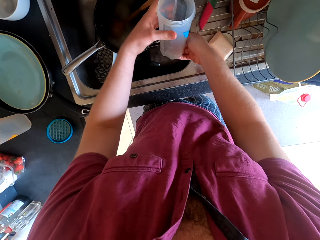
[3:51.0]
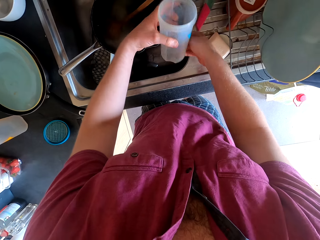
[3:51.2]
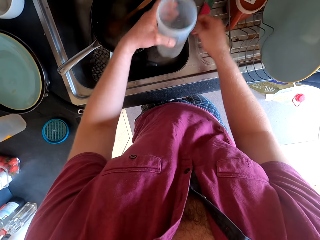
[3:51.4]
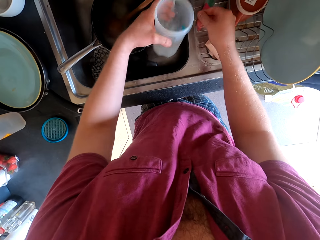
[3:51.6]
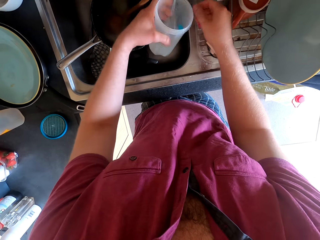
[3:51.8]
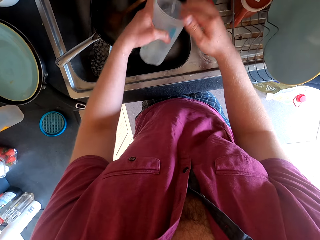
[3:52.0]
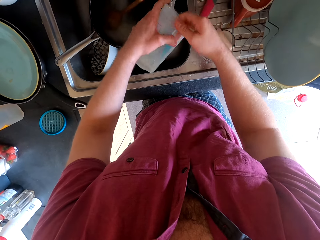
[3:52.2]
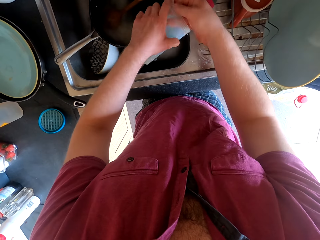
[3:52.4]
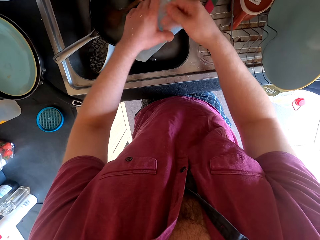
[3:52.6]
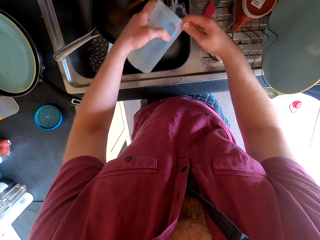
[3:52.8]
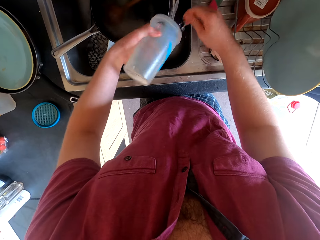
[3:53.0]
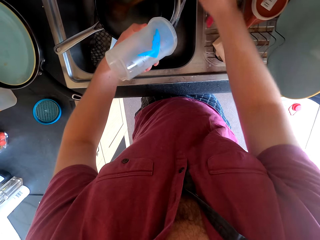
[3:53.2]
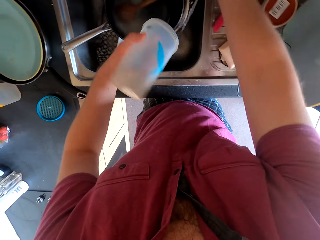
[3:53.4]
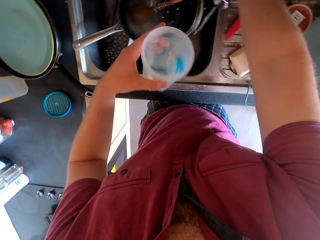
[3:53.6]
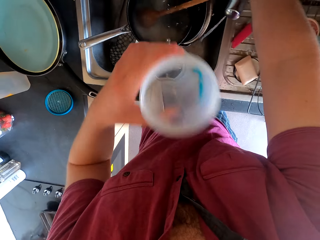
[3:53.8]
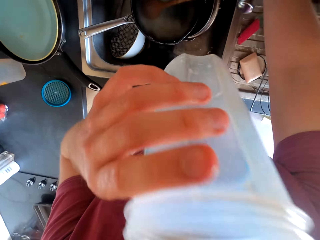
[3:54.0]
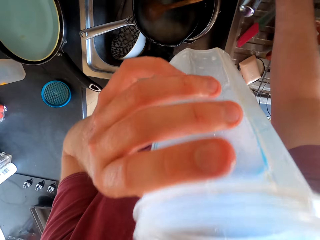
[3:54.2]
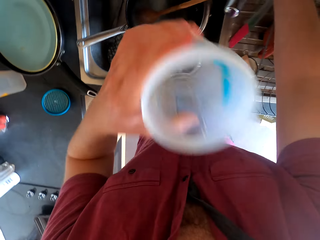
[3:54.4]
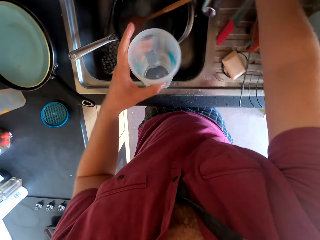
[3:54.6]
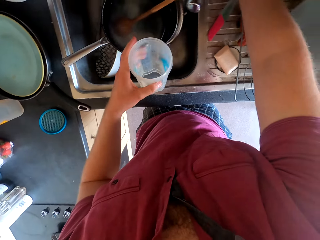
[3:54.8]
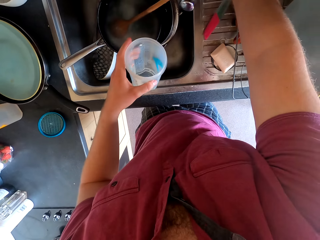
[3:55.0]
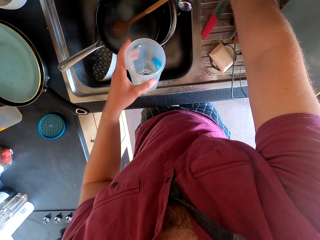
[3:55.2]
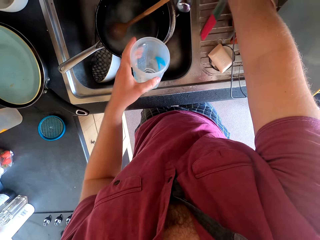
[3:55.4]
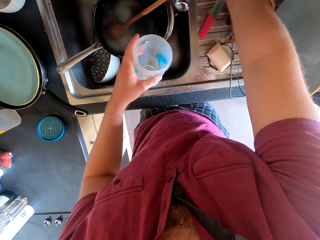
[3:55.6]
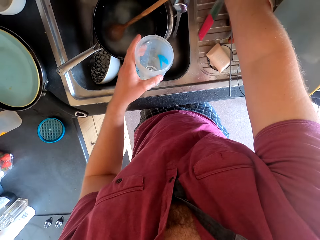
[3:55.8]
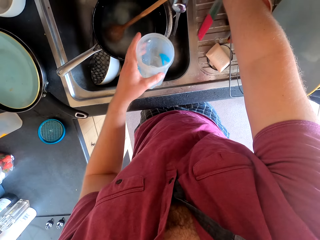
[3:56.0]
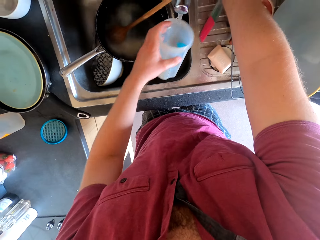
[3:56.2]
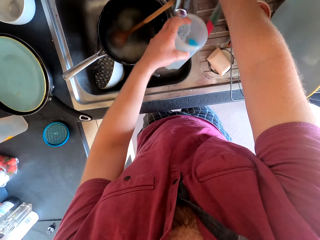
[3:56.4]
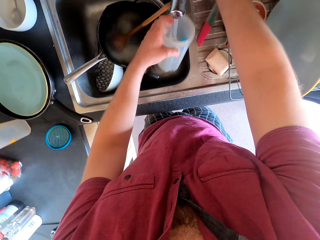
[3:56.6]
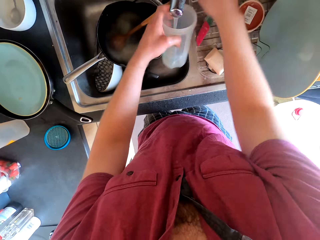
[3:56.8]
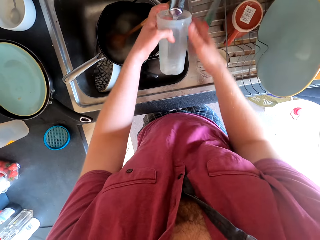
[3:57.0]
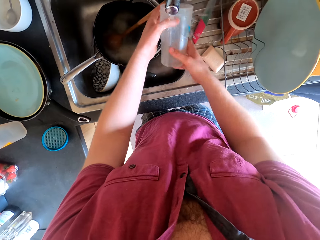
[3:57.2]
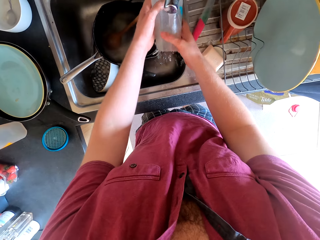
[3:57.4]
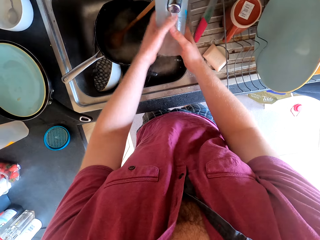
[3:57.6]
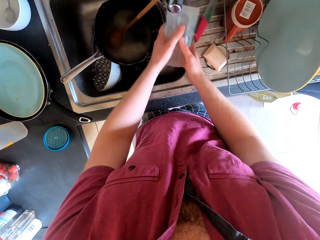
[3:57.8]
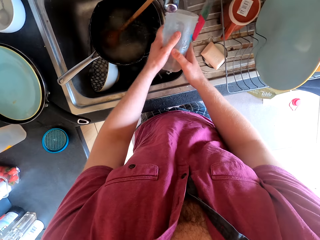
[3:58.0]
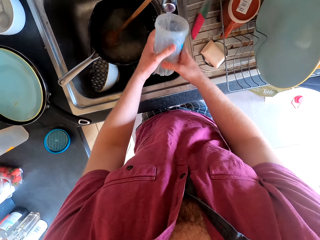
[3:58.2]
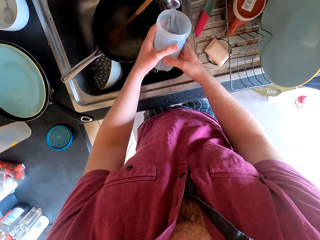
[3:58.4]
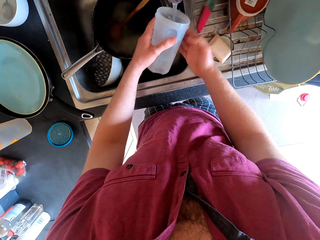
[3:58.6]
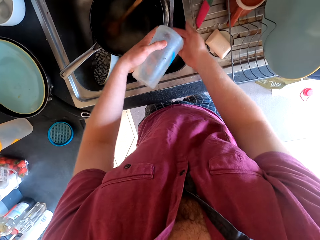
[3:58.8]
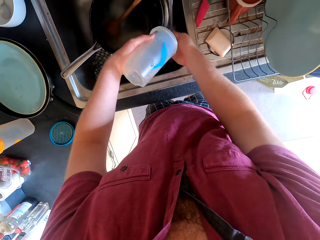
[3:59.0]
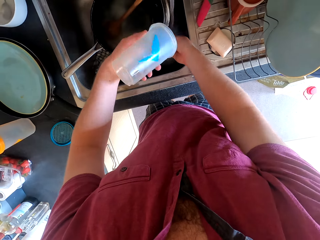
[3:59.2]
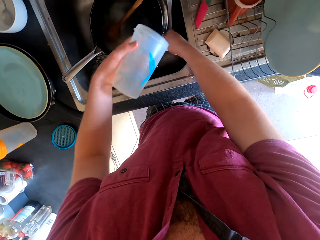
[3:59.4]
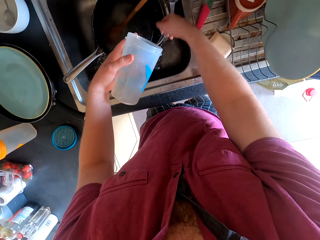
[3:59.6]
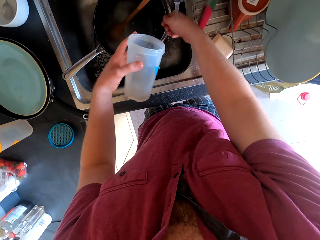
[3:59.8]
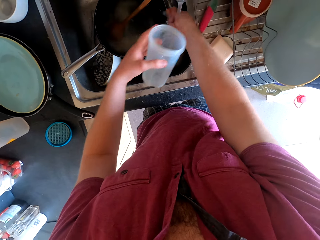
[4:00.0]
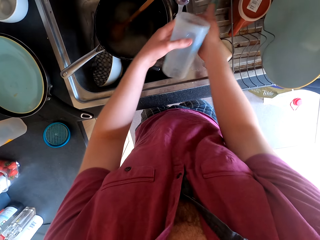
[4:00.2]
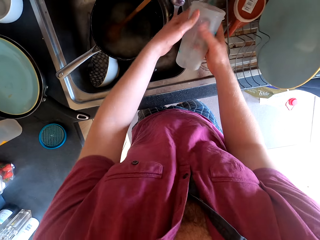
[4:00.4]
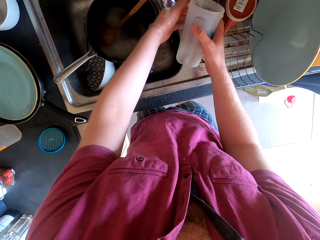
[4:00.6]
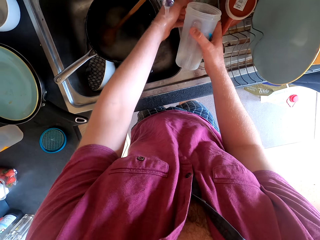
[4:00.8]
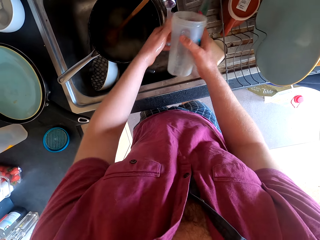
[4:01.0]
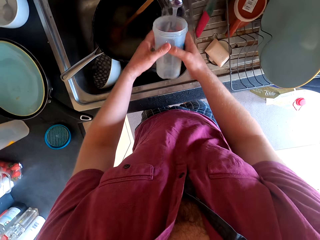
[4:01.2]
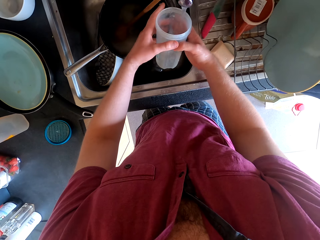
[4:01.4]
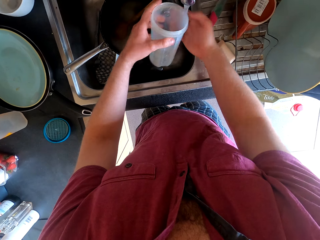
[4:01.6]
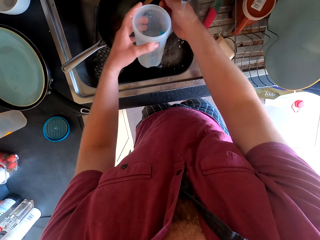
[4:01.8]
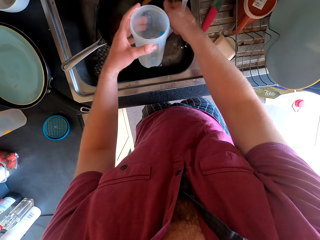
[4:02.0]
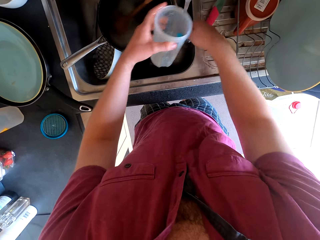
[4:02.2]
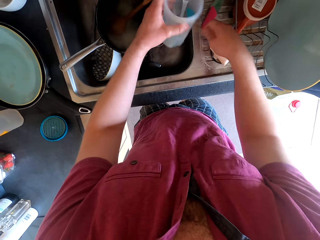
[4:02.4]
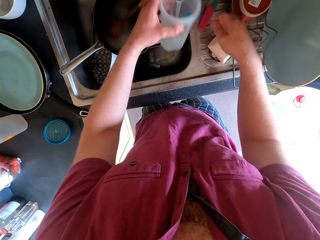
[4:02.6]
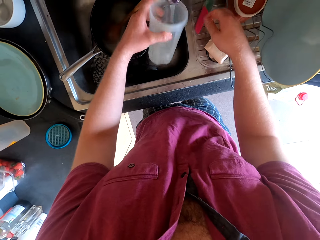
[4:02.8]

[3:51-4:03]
The camera wearer rinses the bottle. They close the water tap. They smell the bottle. They open the water tap again. They rinse the bottle.

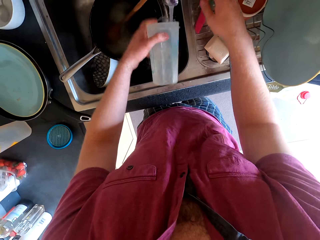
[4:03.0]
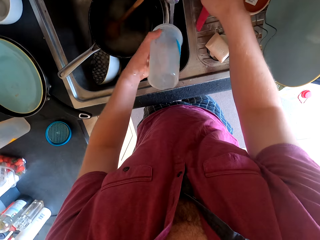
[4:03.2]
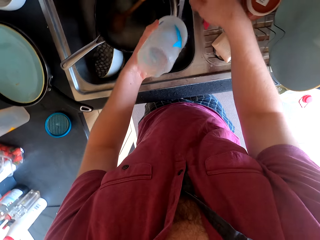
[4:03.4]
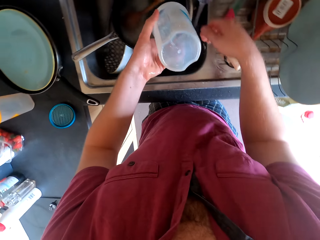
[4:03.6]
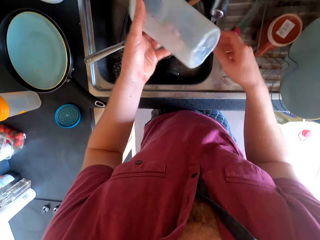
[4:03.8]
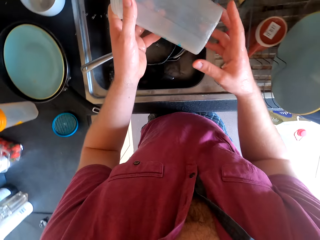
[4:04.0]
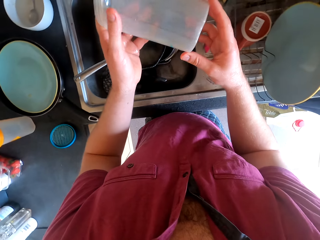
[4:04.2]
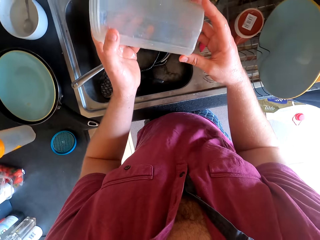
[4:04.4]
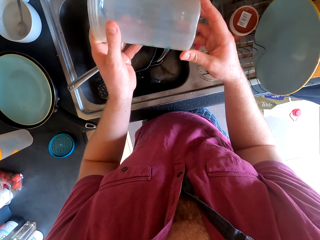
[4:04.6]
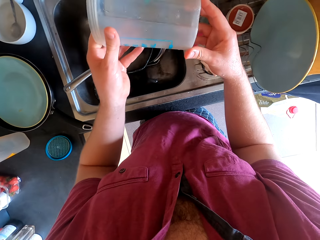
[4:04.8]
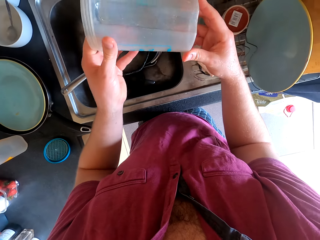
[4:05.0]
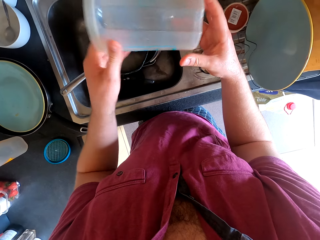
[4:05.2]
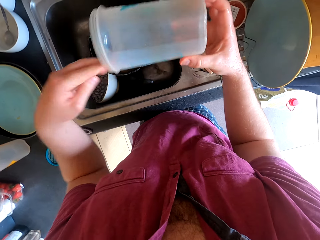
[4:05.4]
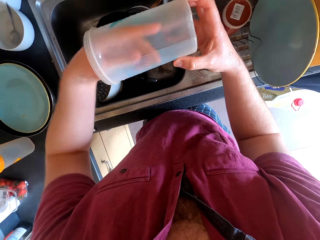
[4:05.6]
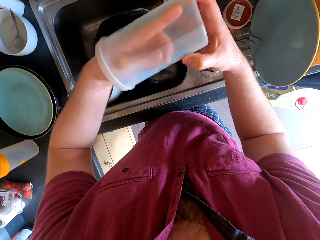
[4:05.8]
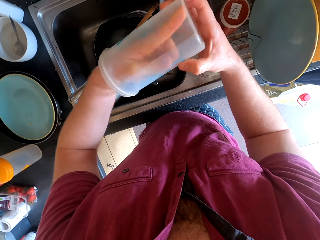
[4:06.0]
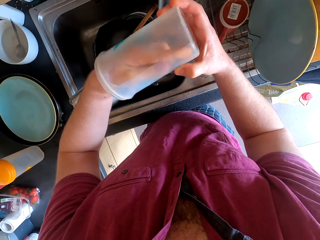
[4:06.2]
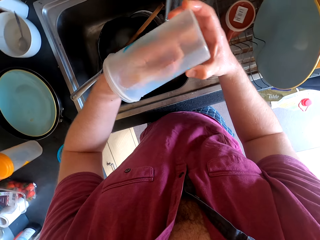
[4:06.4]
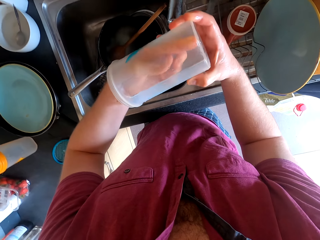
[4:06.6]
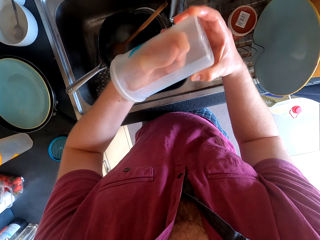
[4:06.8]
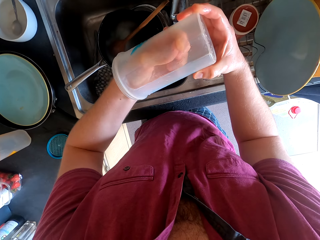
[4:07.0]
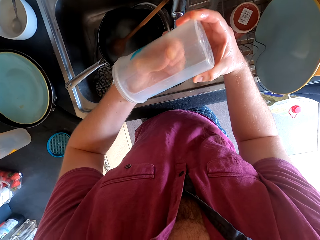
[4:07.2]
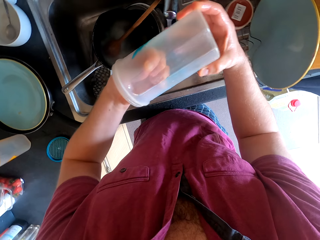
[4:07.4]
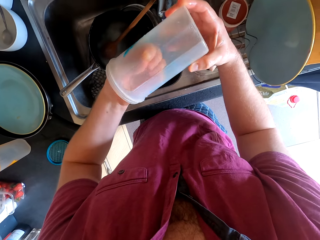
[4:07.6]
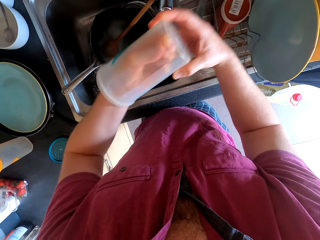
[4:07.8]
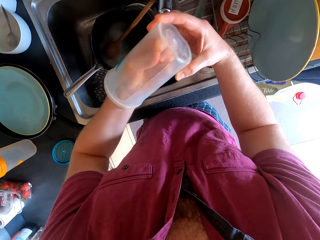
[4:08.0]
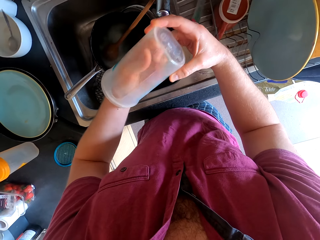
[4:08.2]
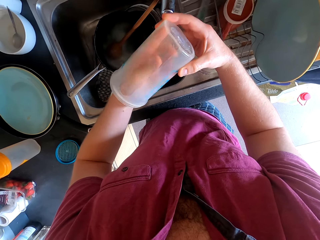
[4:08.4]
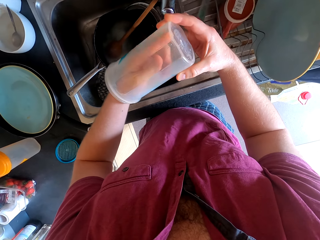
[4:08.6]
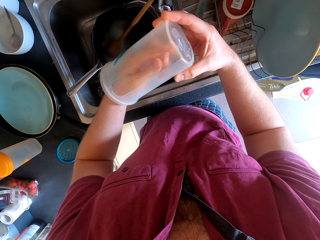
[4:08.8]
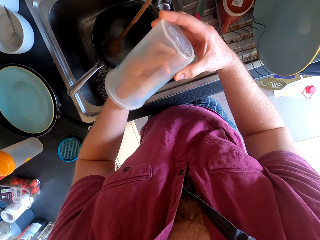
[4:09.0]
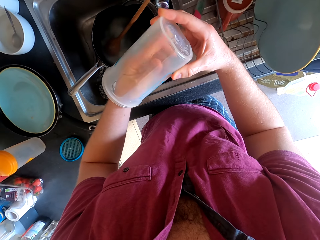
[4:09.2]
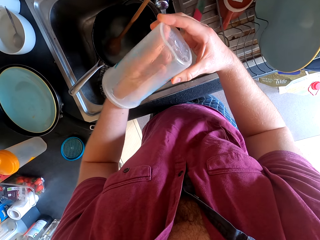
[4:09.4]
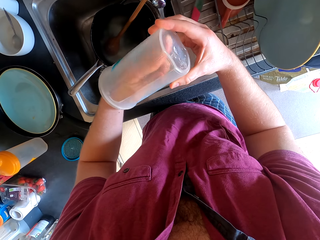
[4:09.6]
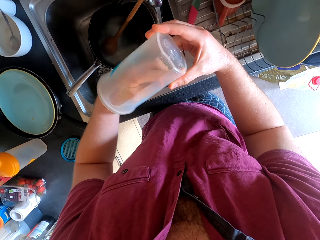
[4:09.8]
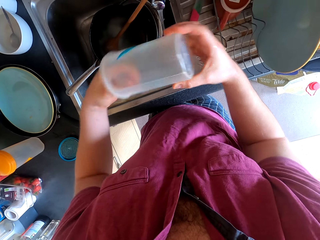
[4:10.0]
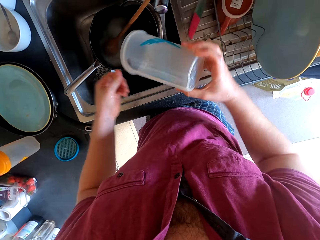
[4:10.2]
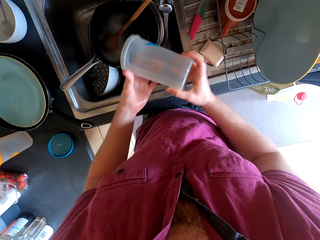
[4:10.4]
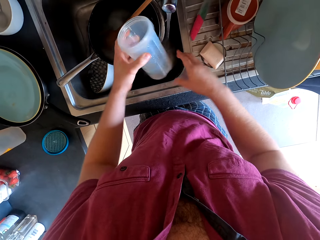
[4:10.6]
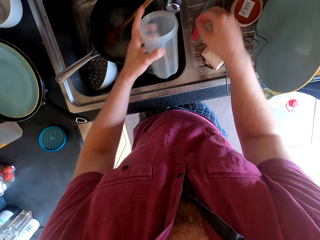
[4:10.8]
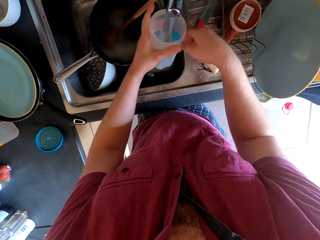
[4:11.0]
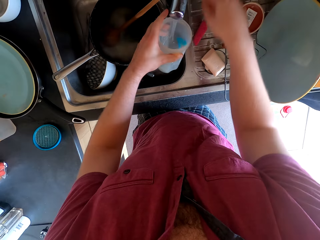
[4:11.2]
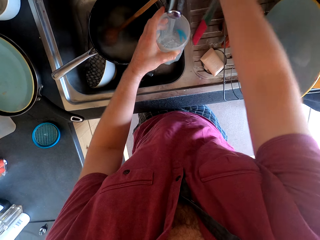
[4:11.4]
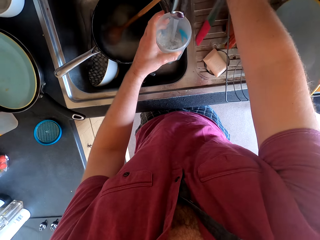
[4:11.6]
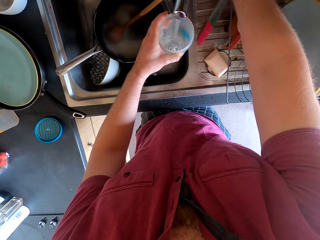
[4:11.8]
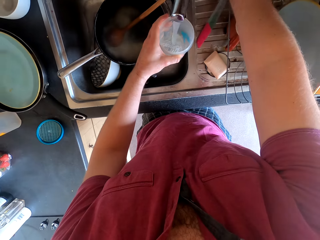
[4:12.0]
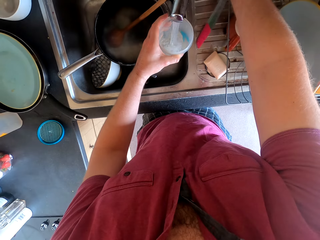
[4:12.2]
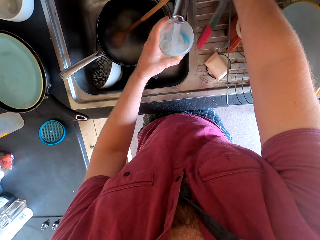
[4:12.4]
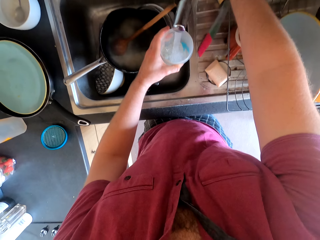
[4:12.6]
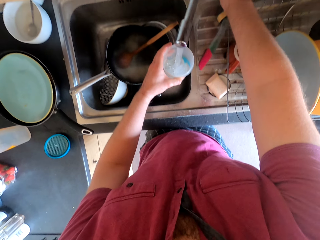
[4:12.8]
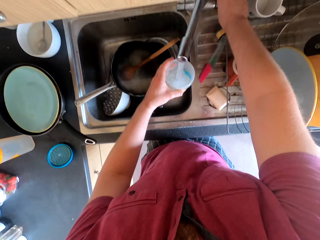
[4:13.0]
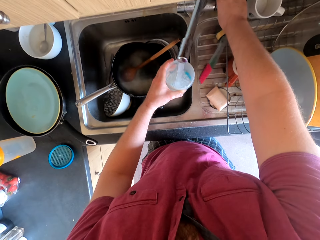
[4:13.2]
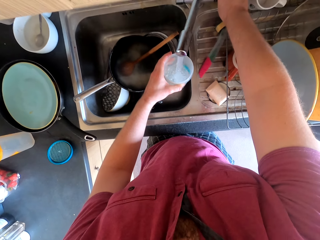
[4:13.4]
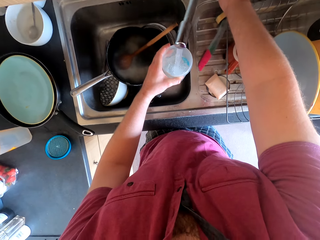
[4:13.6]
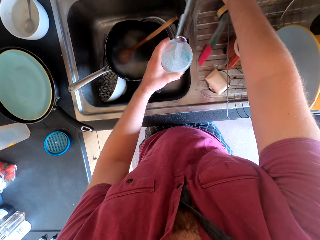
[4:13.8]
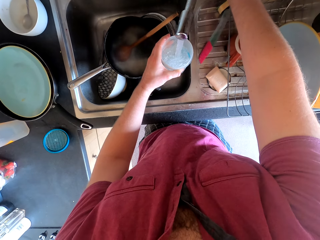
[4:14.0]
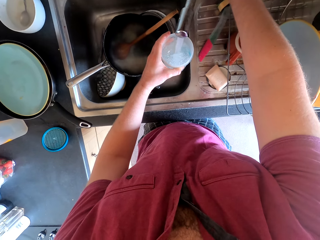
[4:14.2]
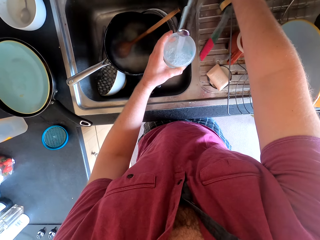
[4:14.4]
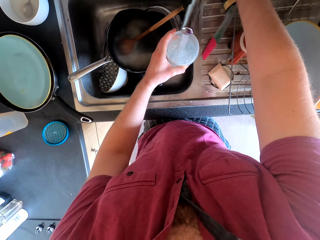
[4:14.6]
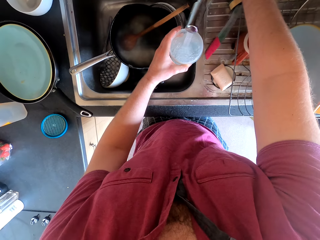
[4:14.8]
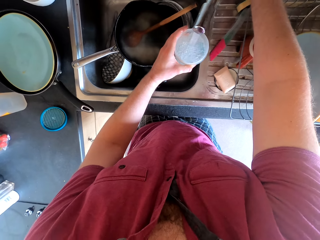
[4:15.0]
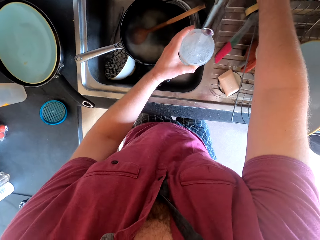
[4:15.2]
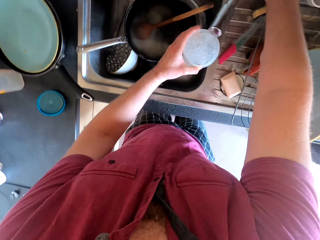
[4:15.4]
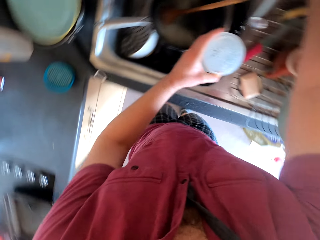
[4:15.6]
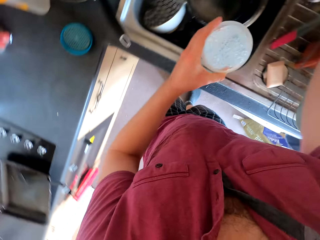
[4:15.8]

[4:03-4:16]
The camera wearer stares at the bottle. He scratches the bottle with a finger. He removes the dirt from the bottle with his hands. He rinses the bottle. He puts water in the bottle.
